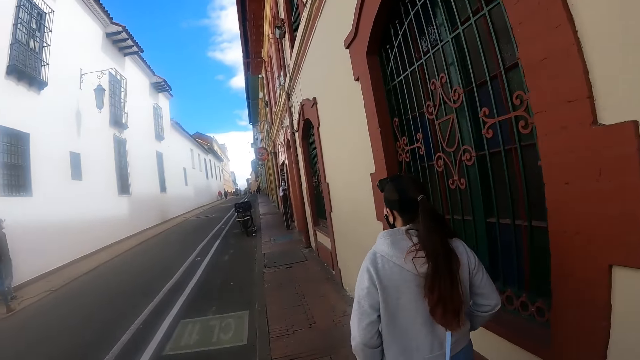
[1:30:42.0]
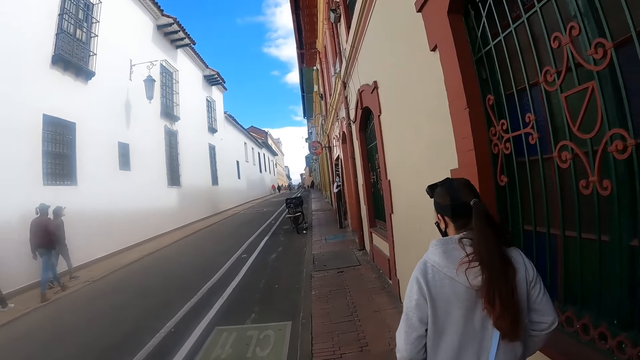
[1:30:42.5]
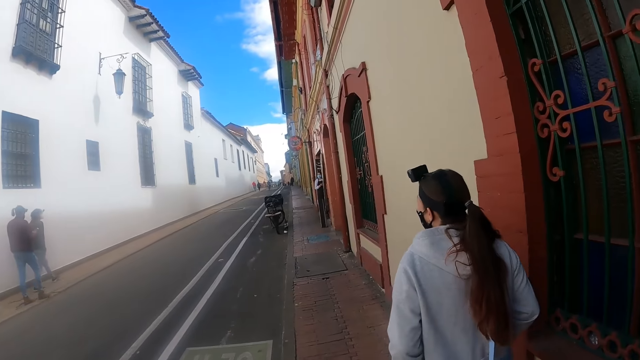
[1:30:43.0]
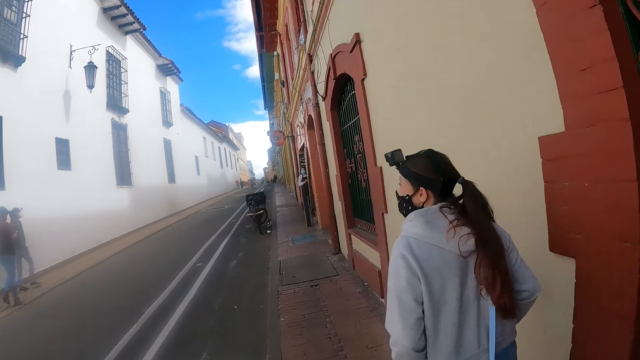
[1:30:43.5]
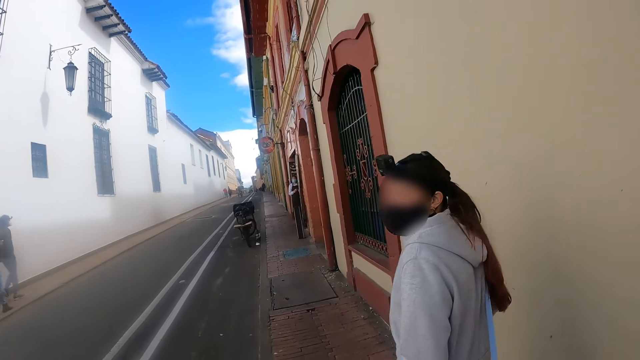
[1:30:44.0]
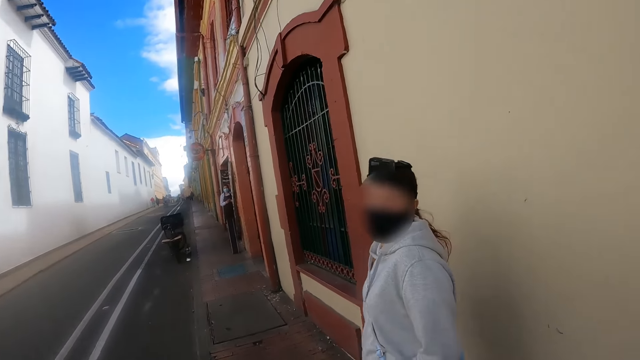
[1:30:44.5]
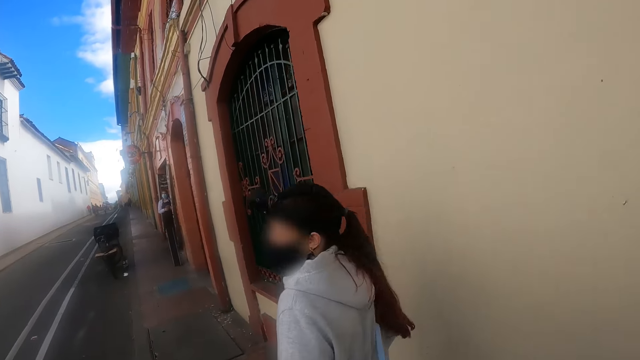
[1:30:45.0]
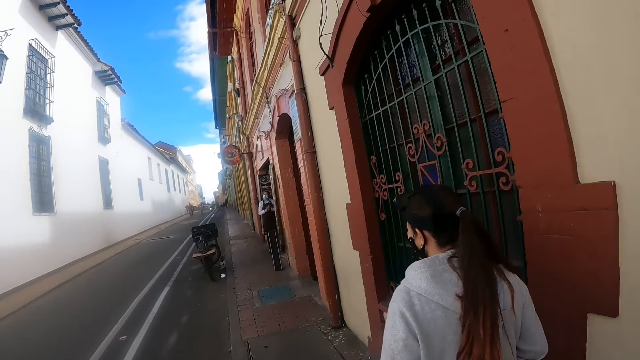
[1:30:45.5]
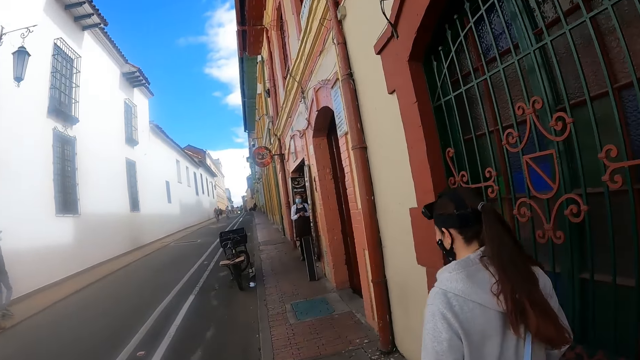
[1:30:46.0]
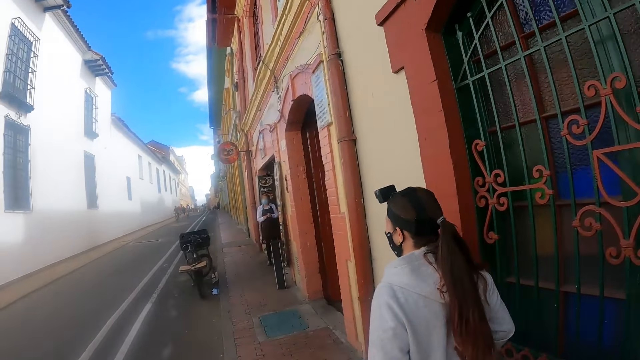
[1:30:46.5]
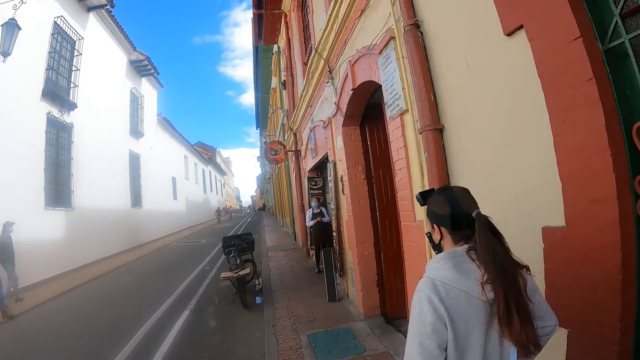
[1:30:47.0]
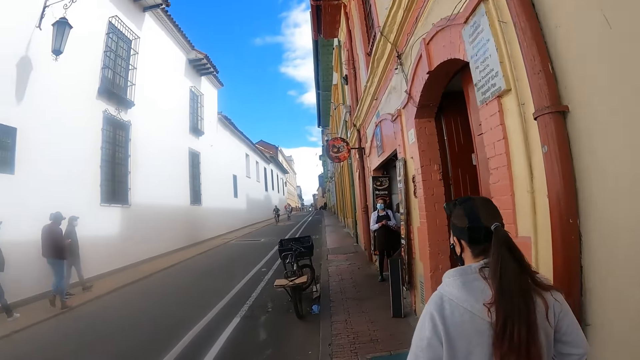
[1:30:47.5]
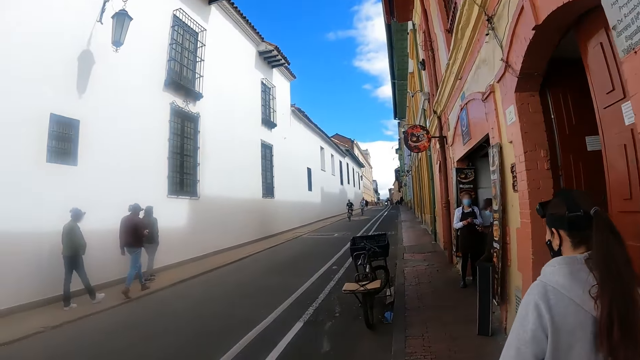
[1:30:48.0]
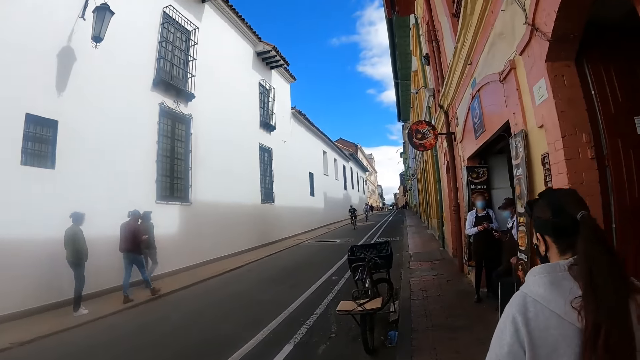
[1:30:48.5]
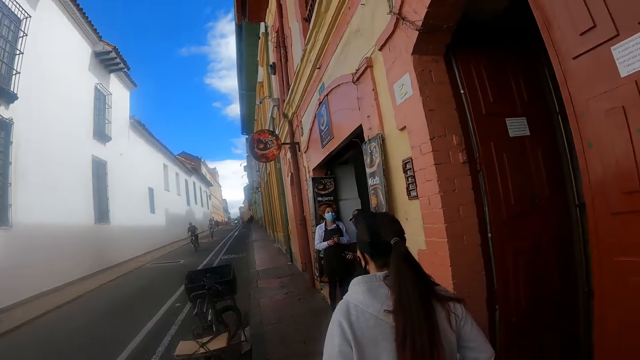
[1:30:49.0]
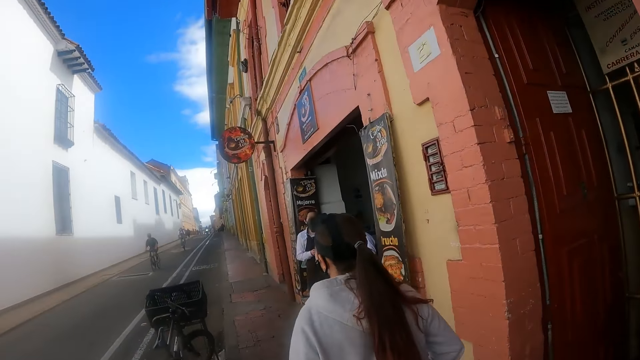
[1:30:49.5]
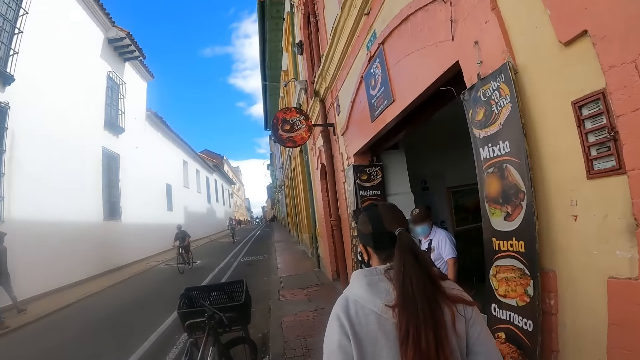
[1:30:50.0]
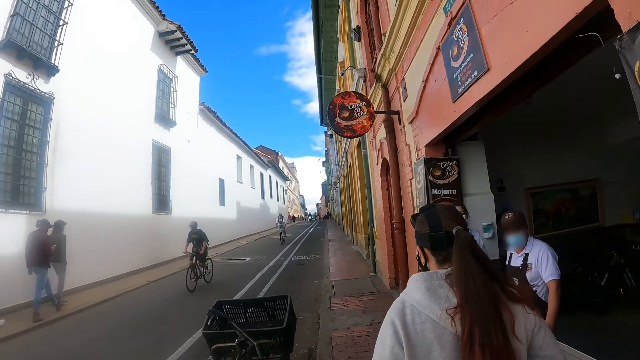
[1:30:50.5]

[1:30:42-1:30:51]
The lady looks behind. She walks.

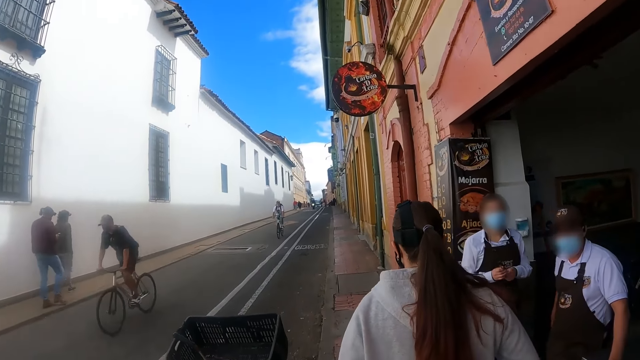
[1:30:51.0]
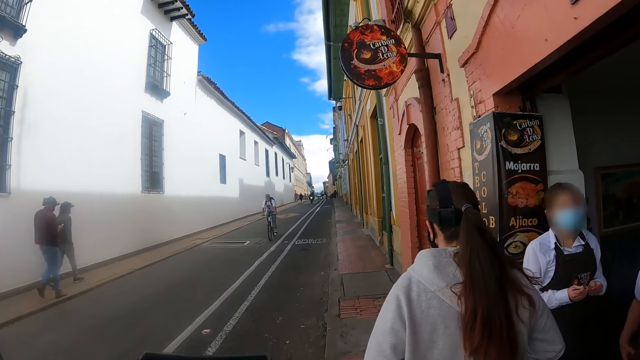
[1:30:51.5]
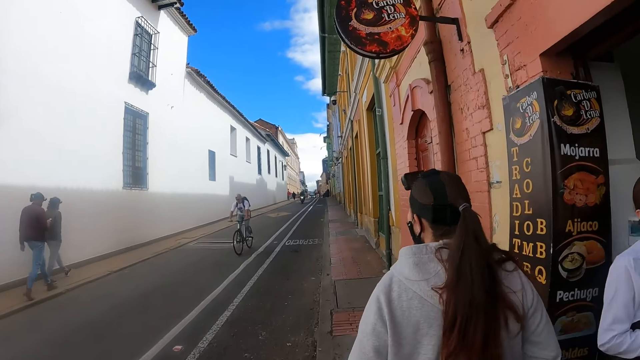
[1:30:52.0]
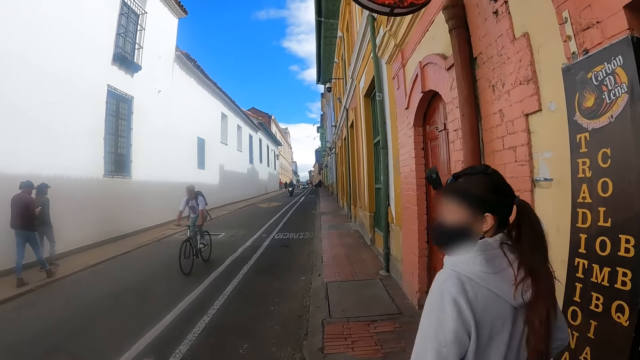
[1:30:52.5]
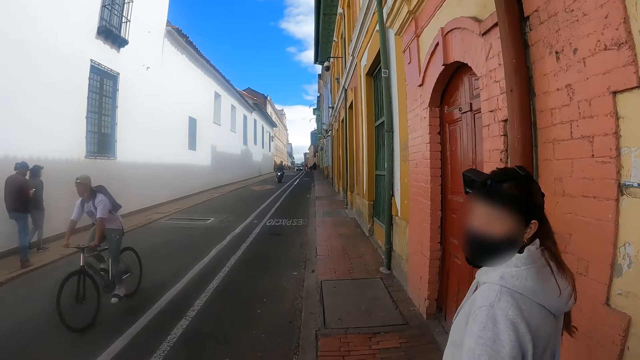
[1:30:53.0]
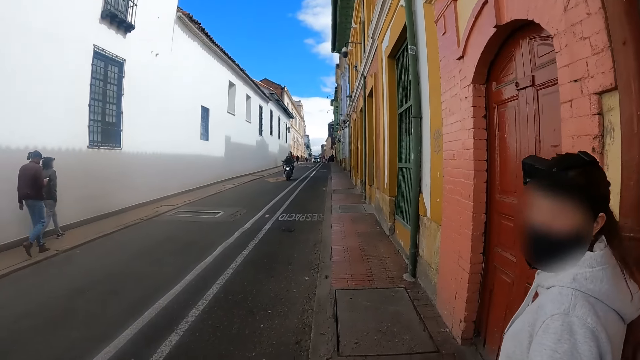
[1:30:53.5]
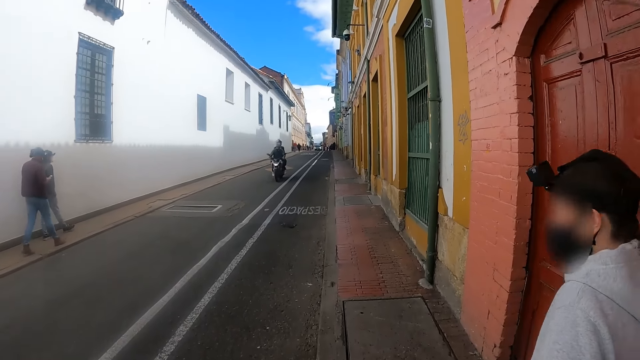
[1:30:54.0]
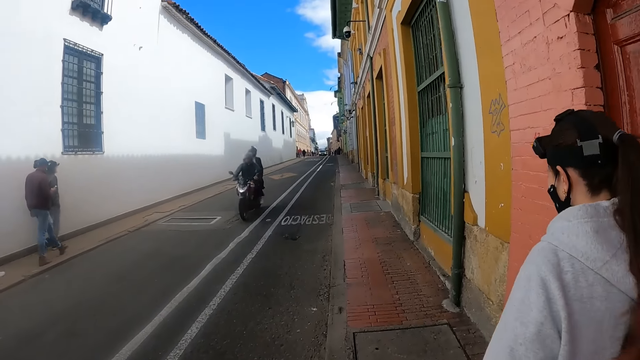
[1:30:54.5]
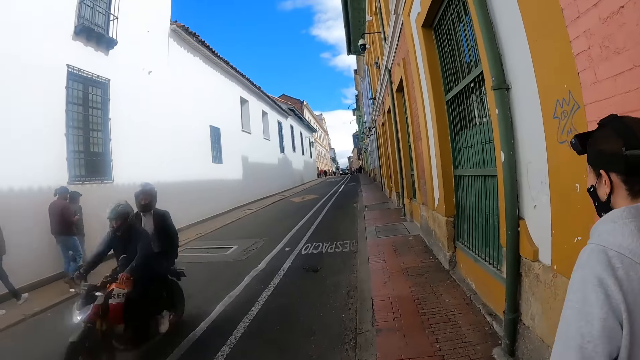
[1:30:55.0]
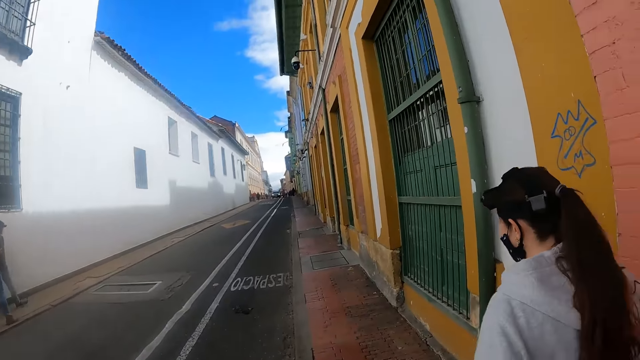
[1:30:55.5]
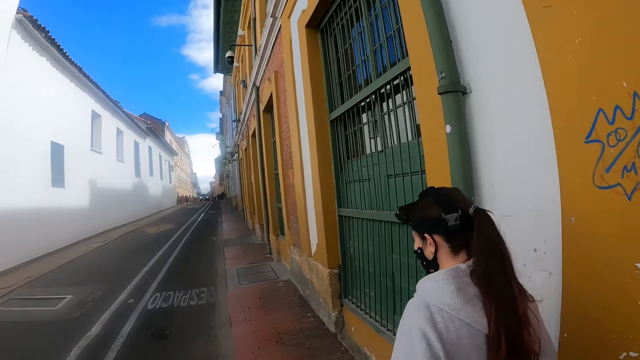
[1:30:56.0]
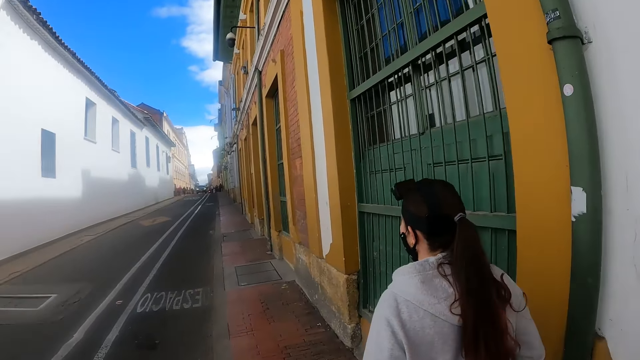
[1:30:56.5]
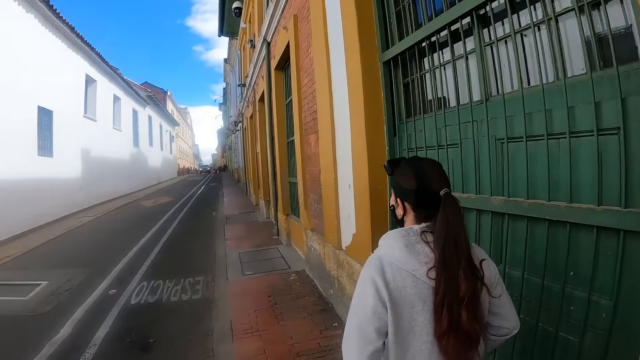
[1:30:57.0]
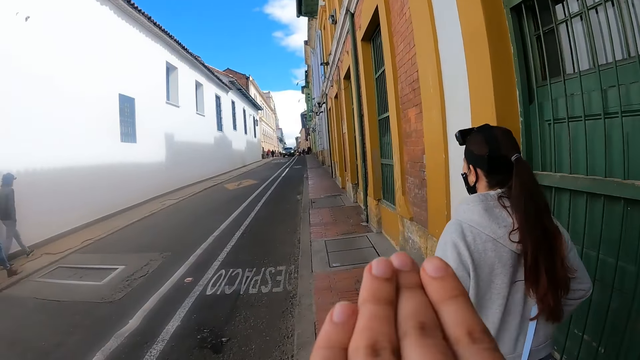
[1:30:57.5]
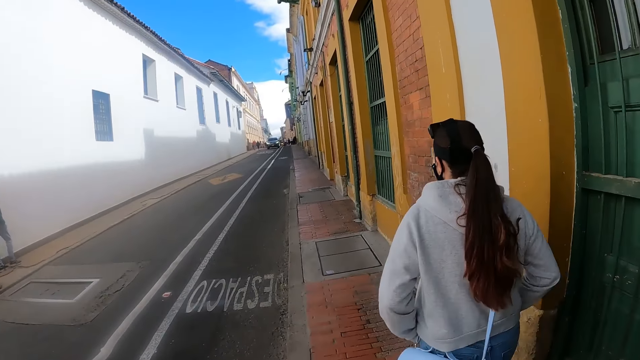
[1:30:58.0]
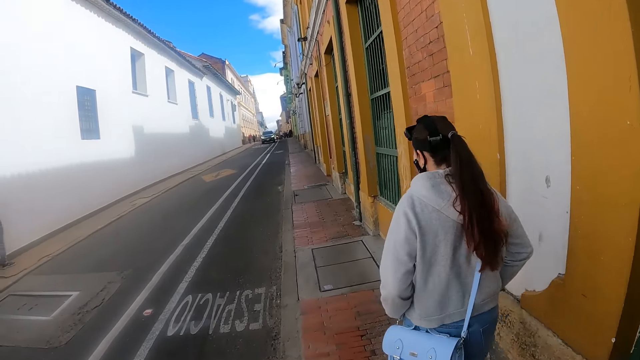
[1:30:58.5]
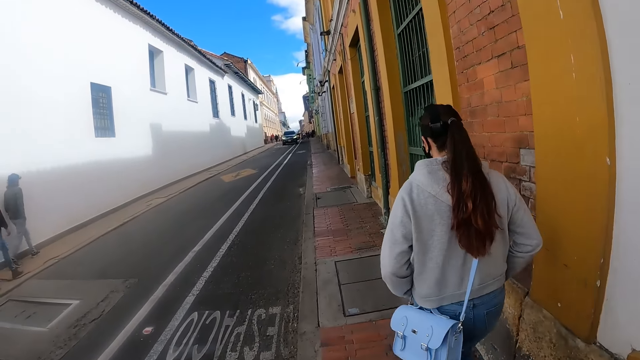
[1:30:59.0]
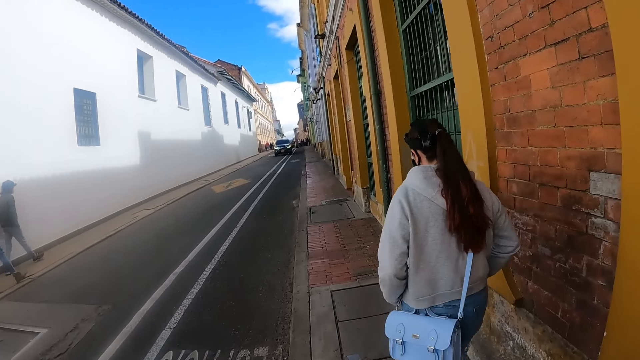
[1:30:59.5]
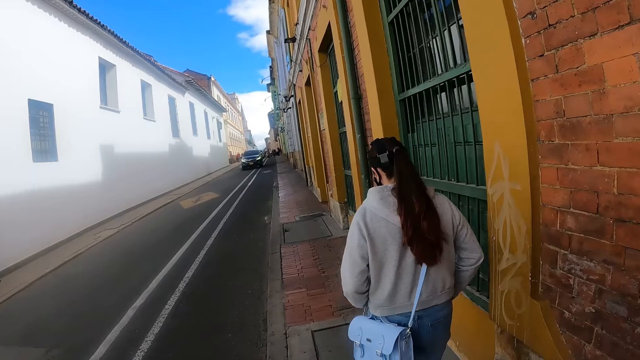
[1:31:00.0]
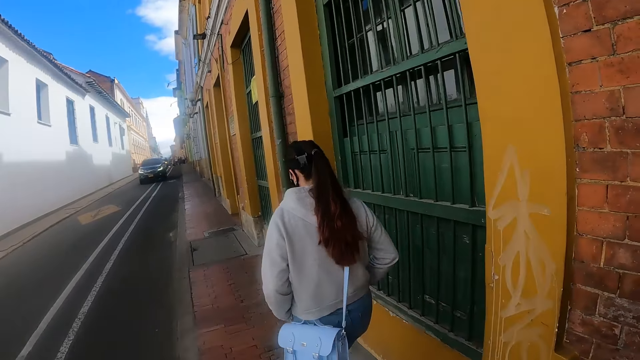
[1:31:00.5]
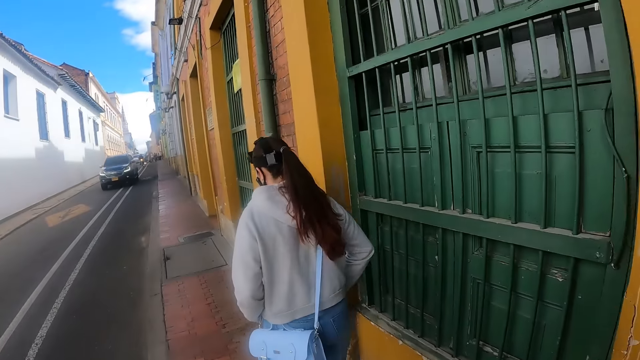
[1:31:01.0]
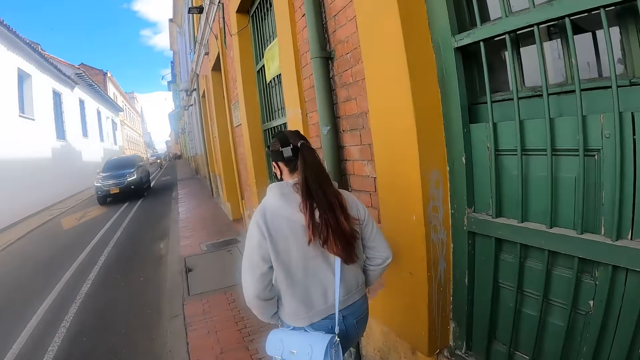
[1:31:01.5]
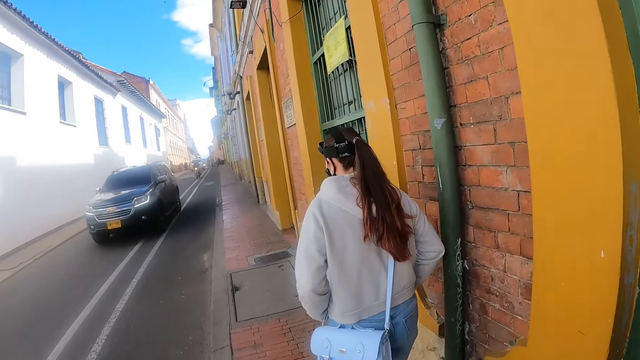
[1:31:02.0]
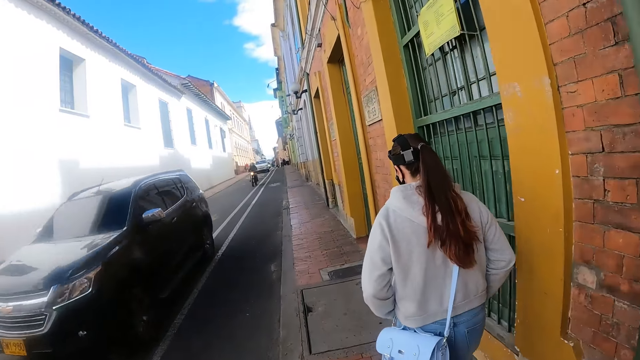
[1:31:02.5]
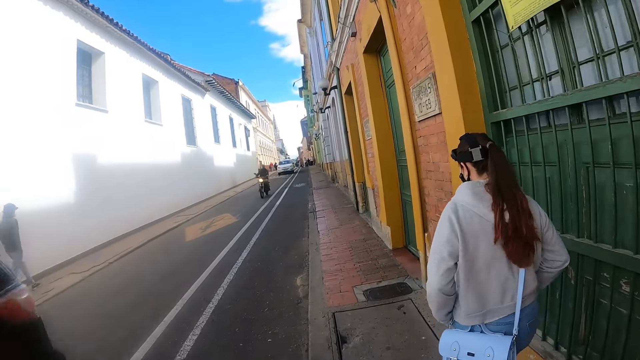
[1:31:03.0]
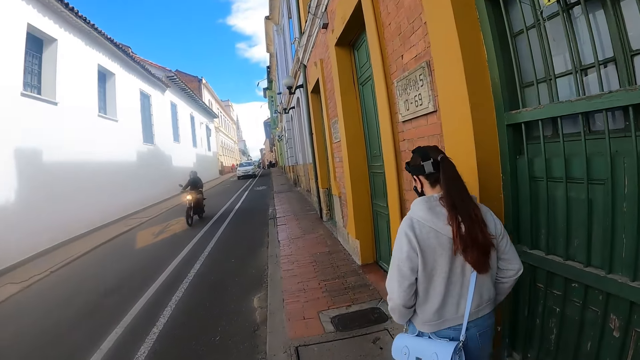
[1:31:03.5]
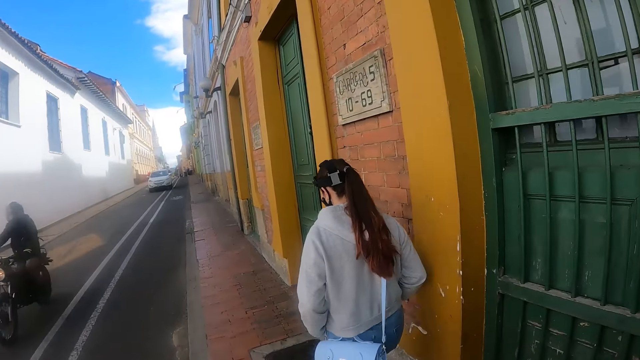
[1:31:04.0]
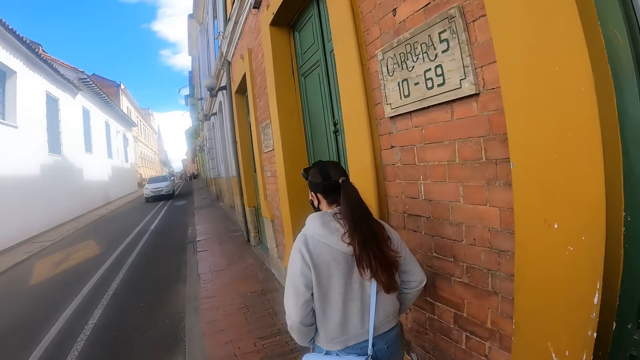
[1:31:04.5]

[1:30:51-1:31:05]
The lady looks behind. She walks. The camera wearer points fingers. They stretch their hand. They walk on the road. They stretch fingers. They walk on the road.
